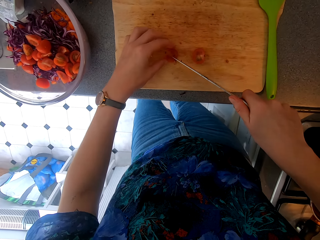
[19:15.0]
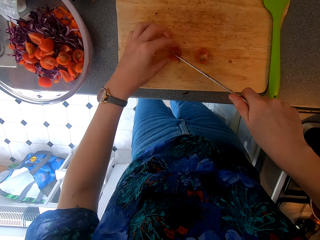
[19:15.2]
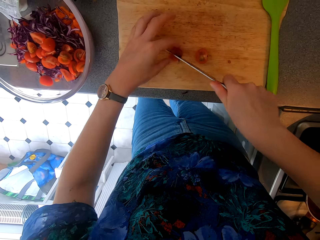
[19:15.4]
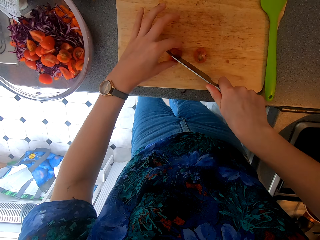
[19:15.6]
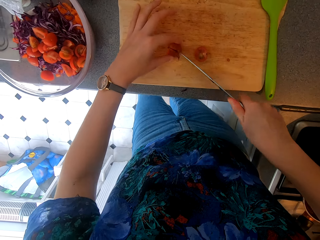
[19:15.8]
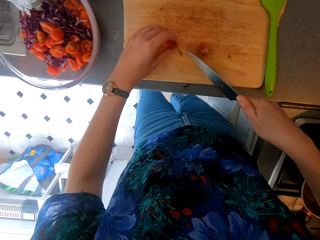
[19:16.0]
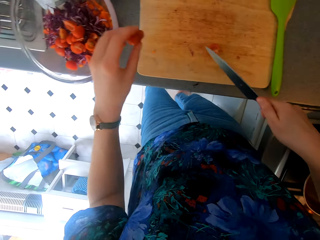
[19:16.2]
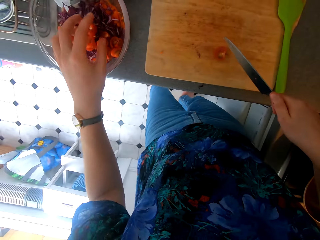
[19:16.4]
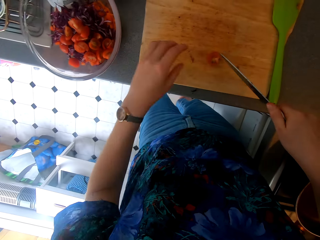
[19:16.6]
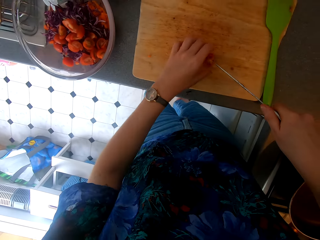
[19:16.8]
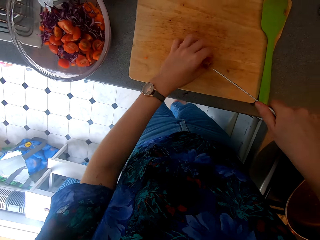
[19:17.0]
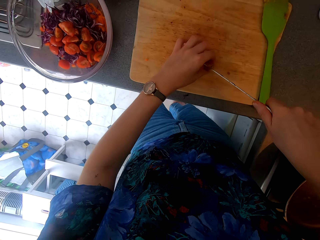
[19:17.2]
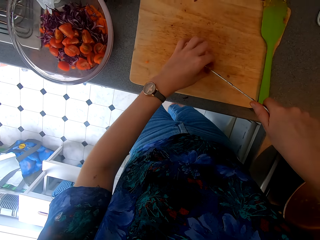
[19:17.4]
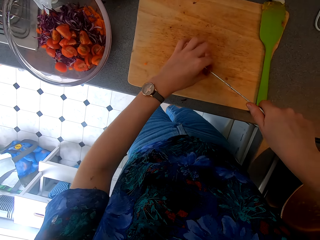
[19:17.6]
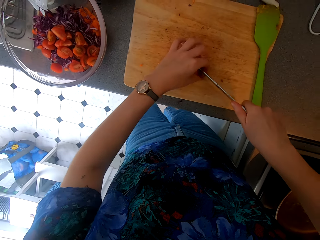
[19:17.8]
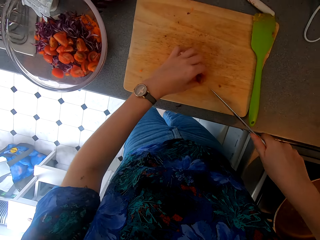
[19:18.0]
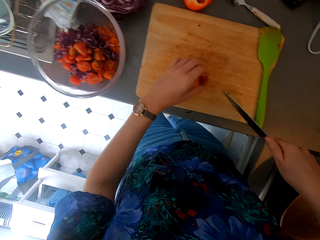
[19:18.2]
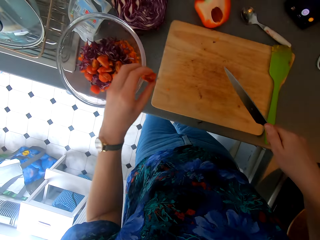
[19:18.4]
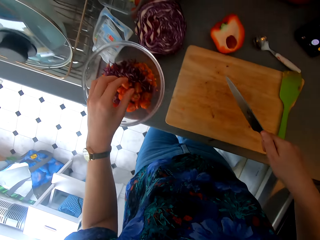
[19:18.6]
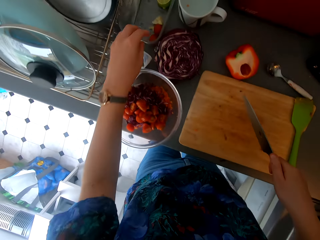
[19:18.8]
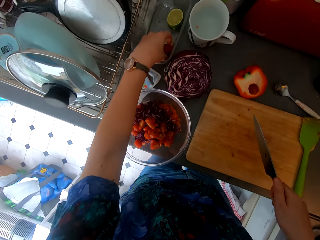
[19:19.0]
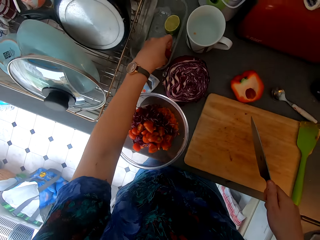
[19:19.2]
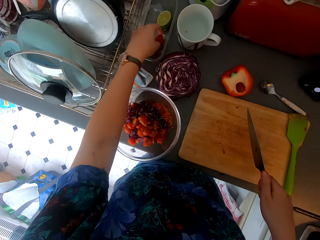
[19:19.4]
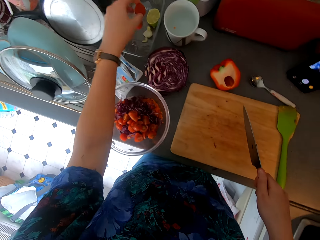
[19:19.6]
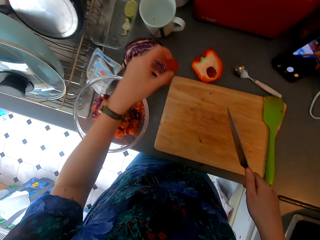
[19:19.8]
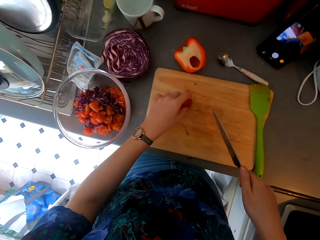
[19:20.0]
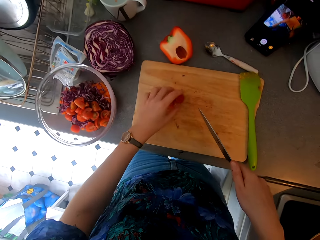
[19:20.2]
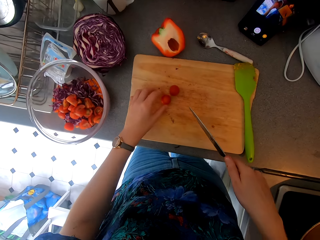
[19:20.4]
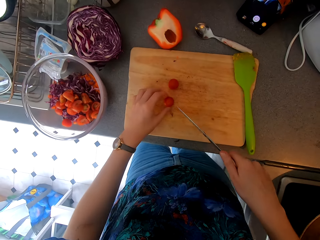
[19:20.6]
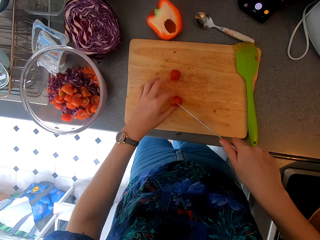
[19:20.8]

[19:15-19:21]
The camera wearer places the tomato or fruit in the bowl. They cut the tomato. They place the tomato in the bowl. They pick the tomato from the dish. They chop the fruit.

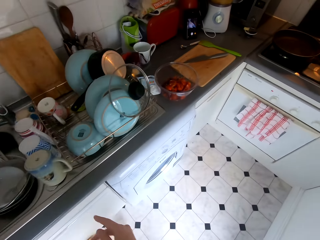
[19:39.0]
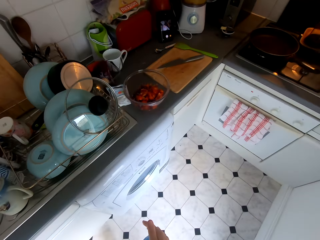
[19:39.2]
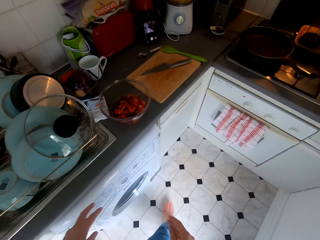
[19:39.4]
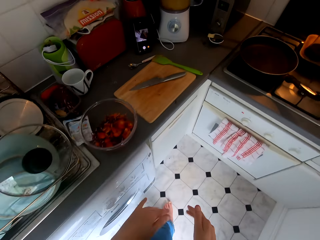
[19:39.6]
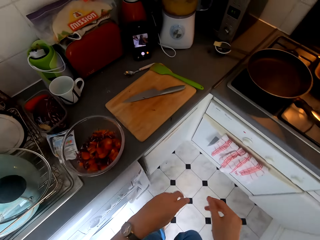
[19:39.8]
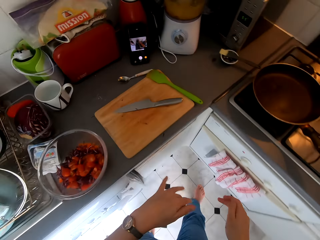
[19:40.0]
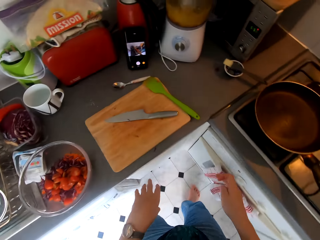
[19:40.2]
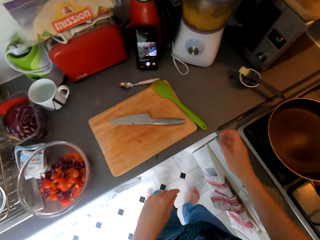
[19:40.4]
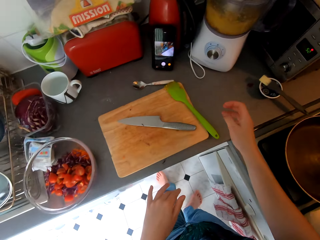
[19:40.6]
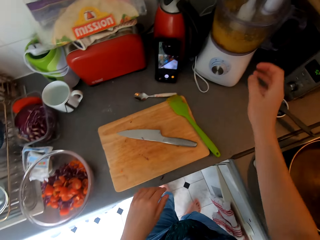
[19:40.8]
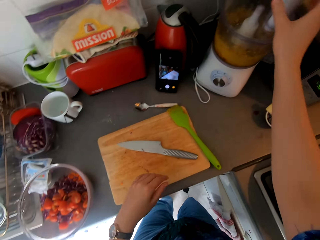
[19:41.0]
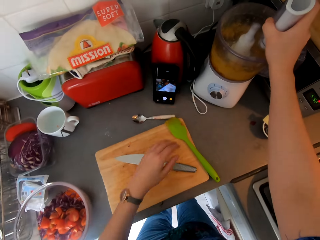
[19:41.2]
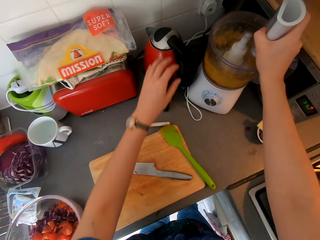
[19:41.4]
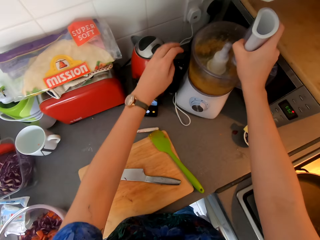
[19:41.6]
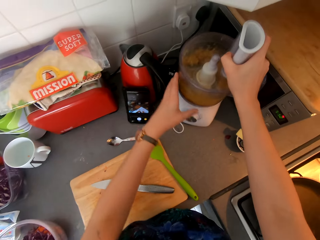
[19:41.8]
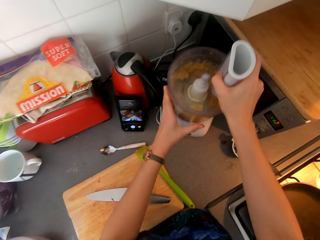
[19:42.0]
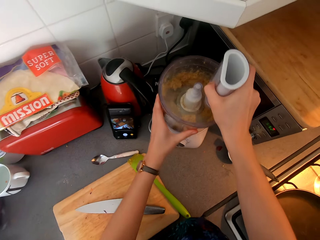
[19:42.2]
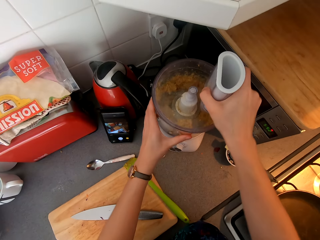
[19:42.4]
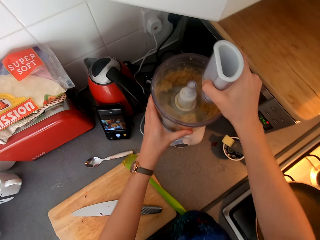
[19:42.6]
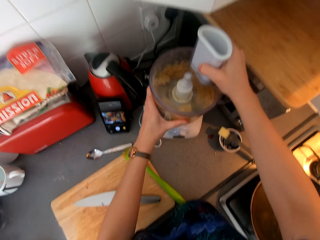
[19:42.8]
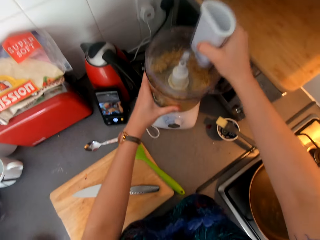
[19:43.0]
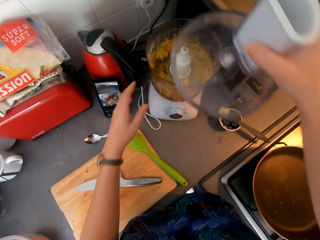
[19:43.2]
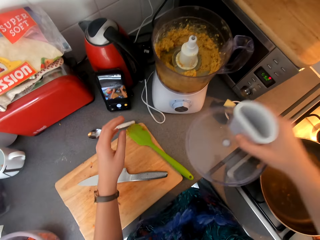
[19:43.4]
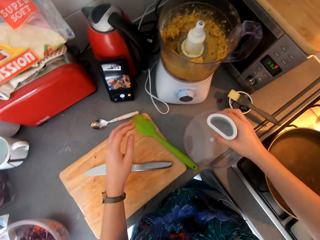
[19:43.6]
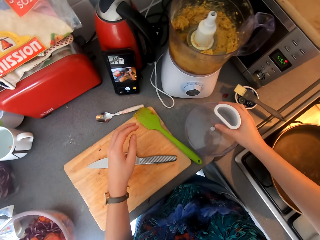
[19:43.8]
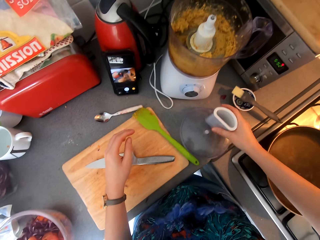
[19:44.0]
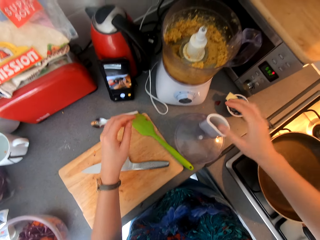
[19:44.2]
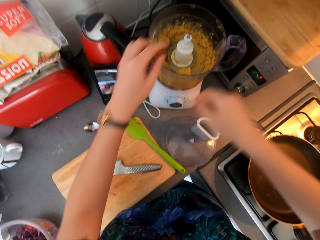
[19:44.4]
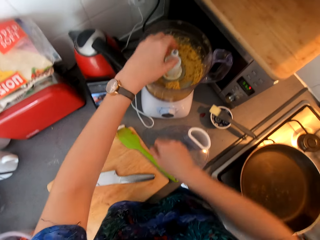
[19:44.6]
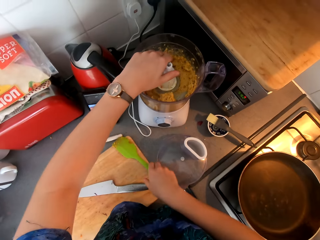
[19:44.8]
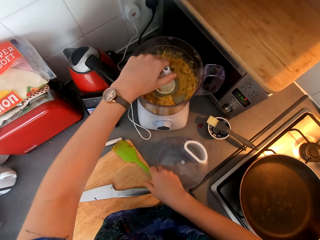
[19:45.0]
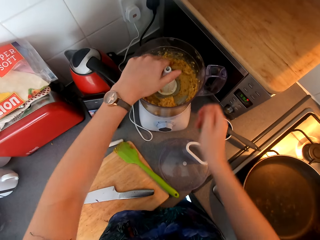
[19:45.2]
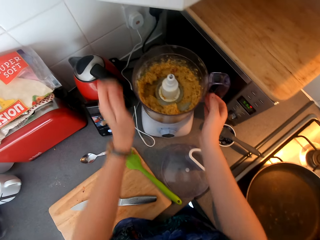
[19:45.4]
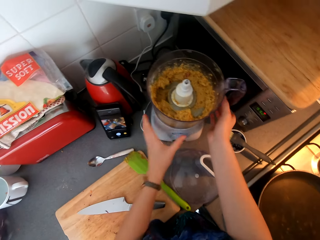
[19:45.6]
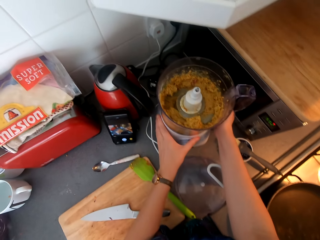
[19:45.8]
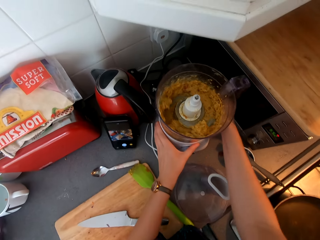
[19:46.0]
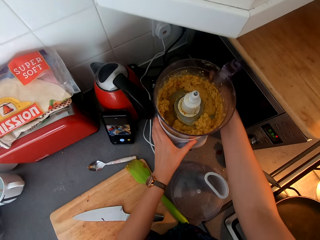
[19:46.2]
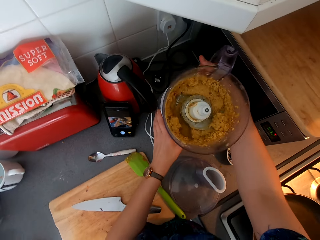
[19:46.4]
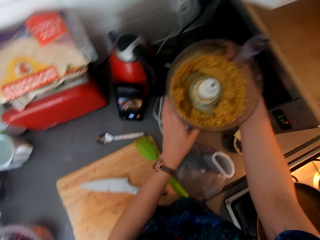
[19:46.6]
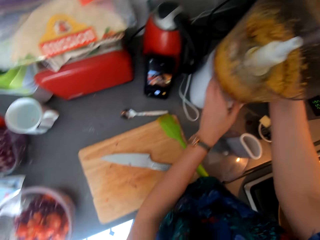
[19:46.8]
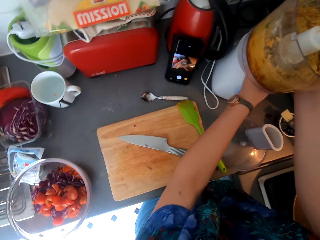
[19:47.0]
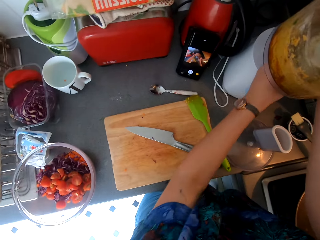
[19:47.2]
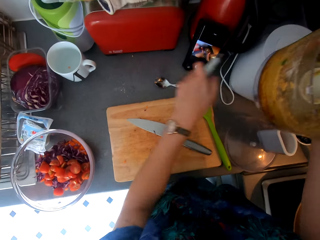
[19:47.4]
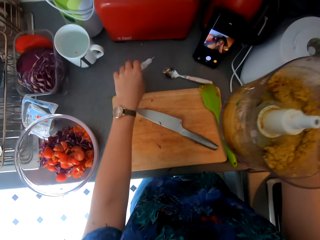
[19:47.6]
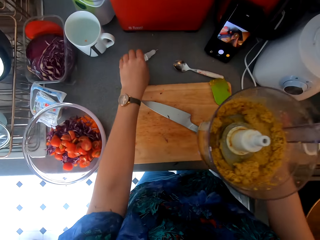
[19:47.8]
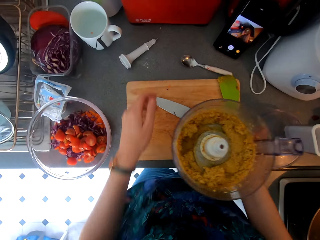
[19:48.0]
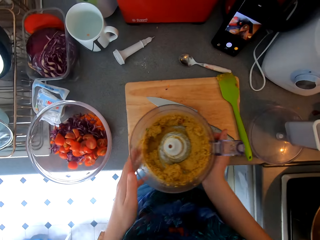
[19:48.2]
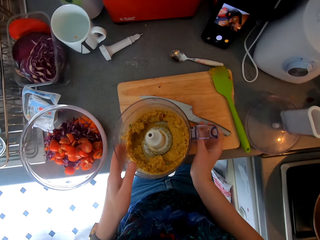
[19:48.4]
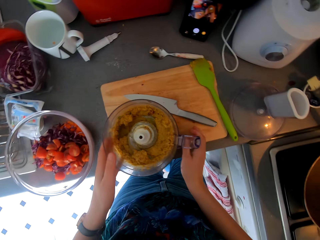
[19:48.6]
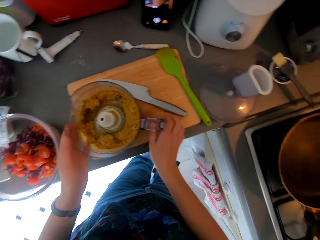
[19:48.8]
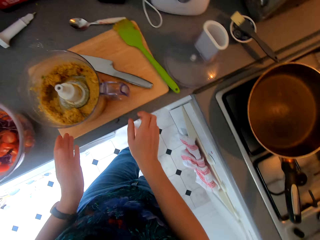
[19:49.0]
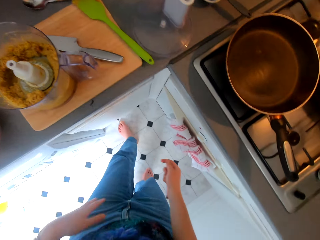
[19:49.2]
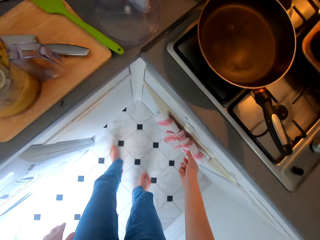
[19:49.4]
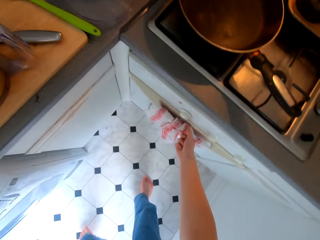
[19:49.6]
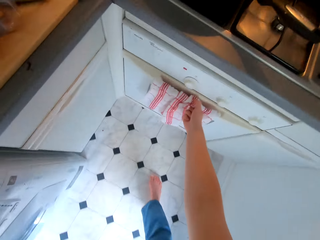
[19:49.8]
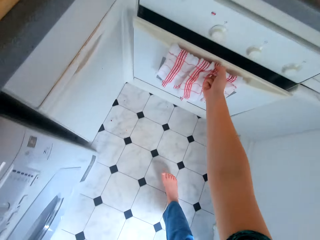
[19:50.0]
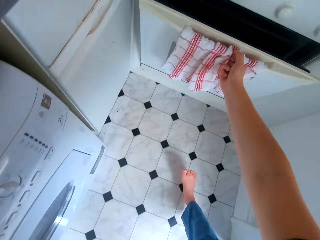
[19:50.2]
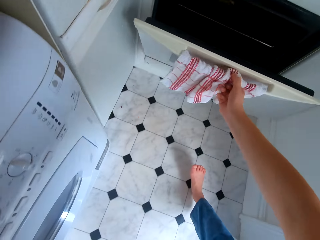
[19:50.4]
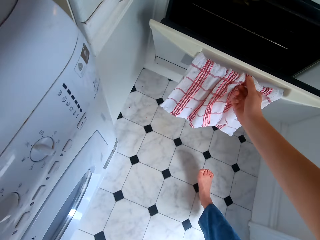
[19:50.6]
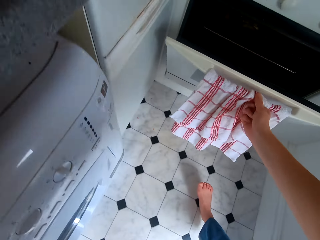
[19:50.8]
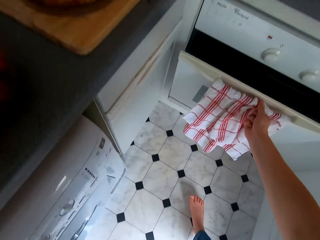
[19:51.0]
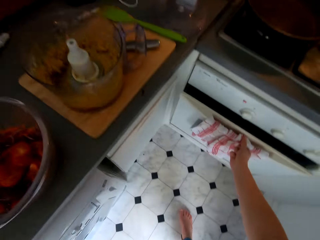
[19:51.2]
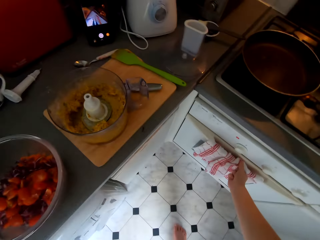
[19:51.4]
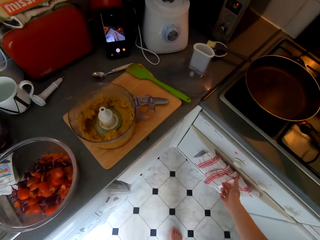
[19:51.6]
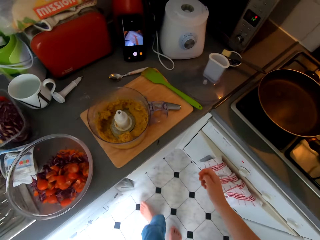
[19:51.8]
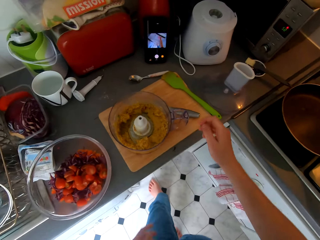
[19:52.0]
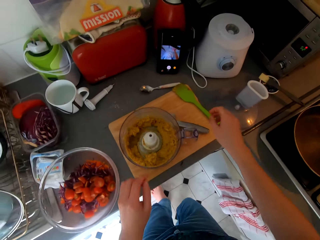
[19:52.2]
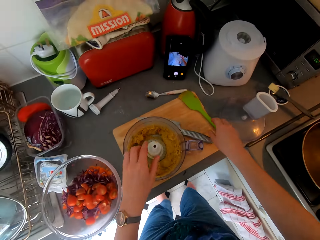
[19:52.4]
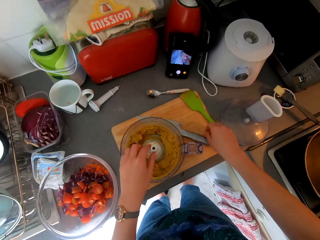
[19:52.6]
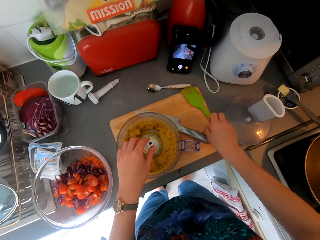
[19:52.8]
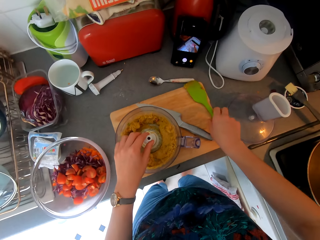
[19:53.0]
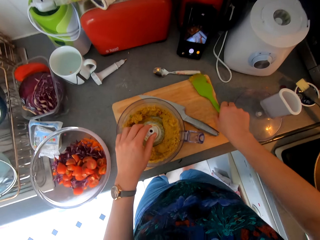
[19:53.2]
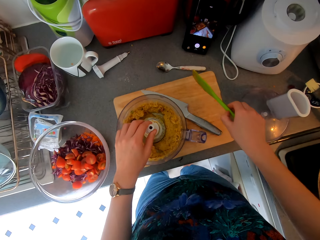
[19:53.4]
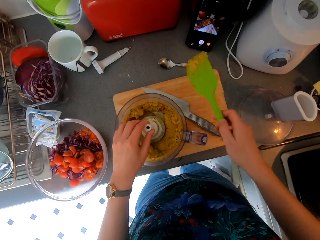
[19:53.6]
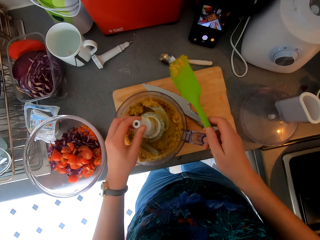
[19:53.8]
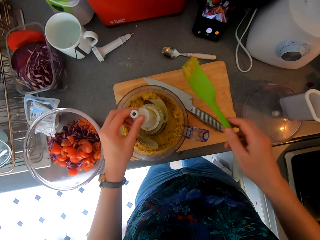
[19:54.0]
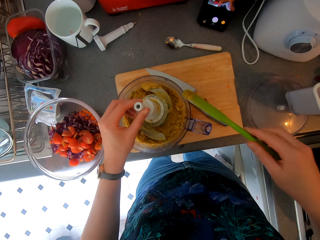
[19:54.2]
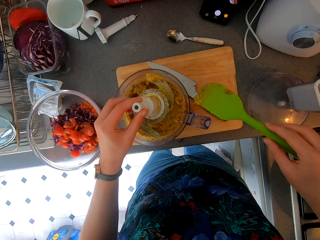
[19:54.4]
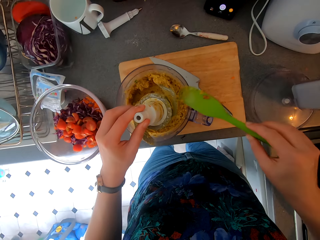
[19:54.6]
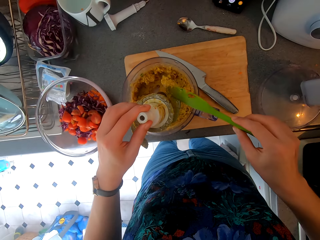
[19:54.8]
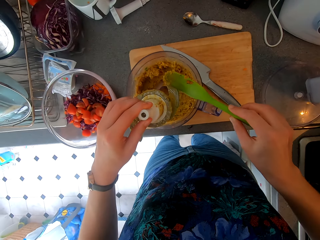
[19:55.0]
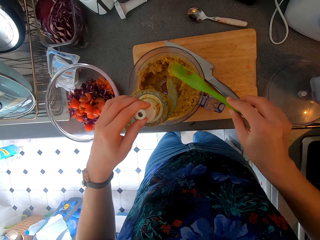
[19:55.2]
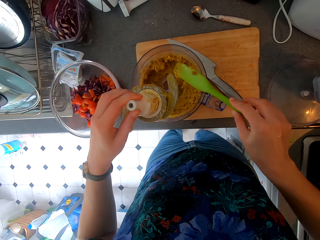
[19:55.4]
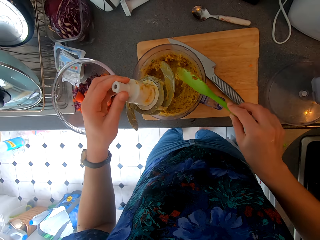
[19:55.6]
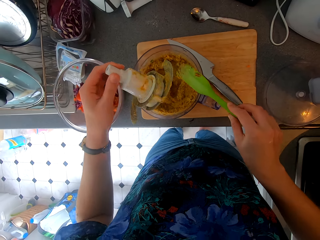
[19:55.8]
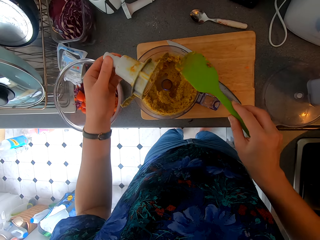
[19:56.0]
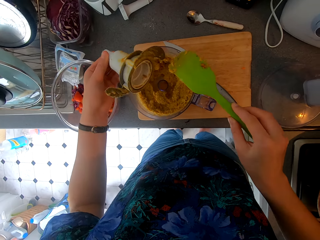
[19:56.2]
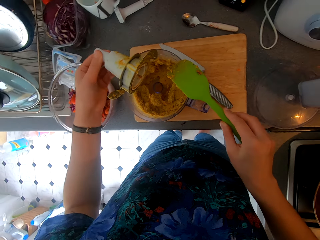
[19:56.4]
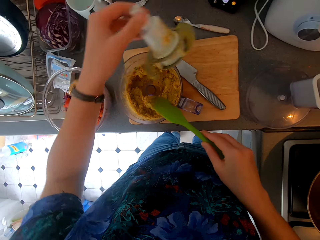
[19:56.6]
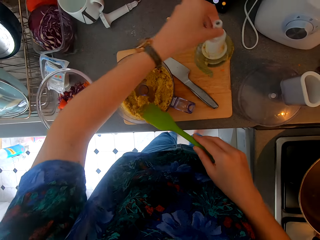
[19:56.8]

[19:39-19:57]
The camera wearer walks around the kitchen and moves towards the countertop. They hold the blender. They open the blender. They dismantle the blender. They place the blender on the chopping board. They open the oven. They close the oven. They pick up the cooking spoon. They remove the blender machine.
